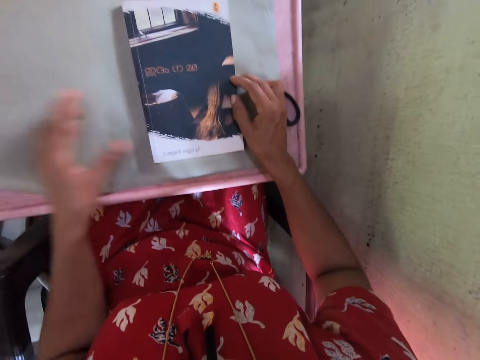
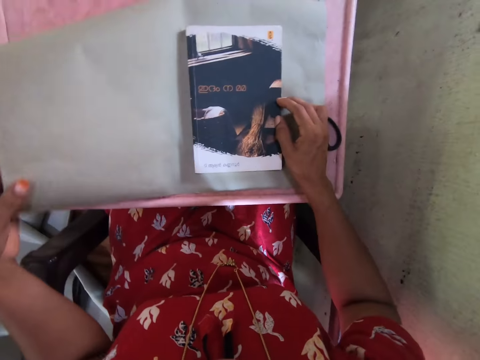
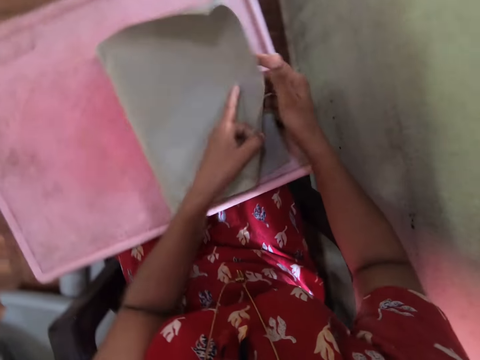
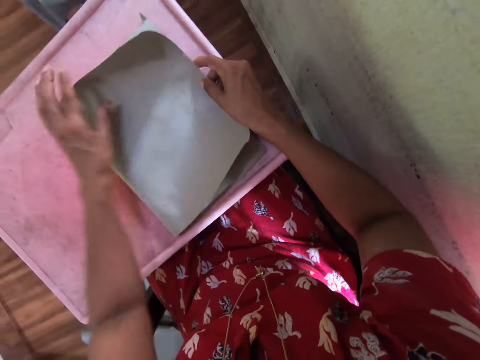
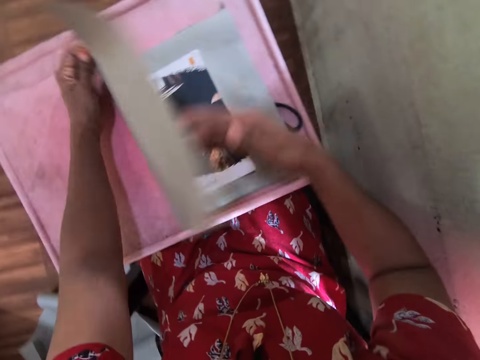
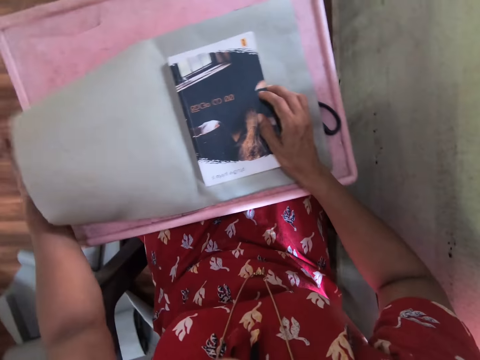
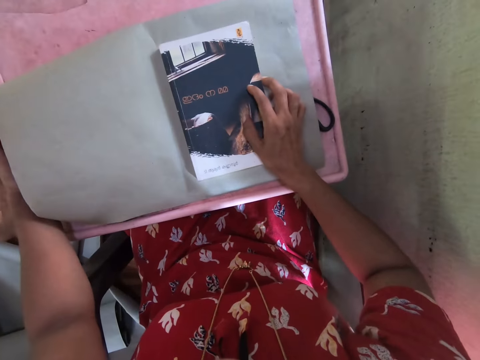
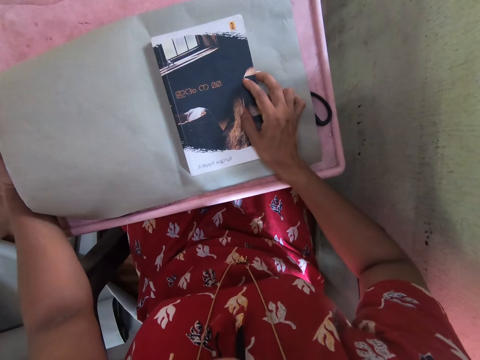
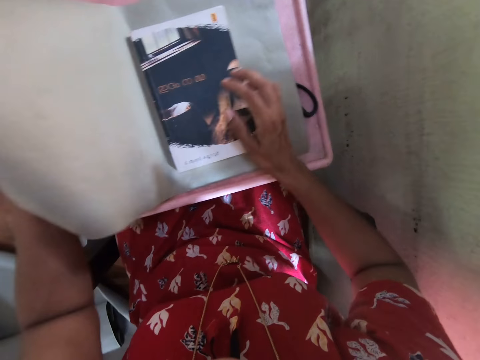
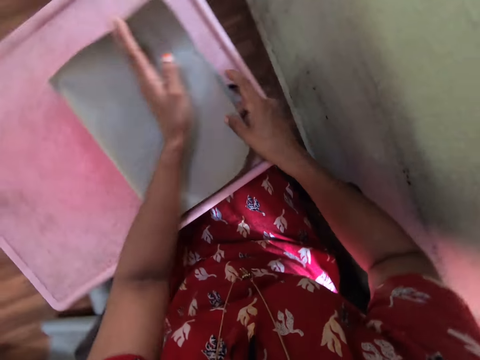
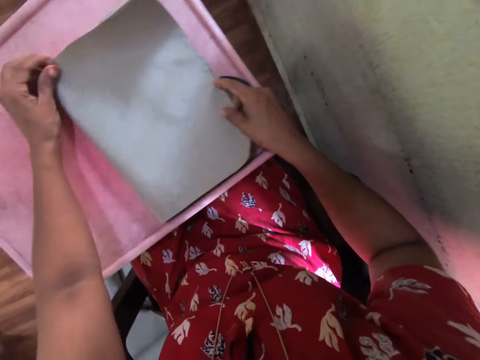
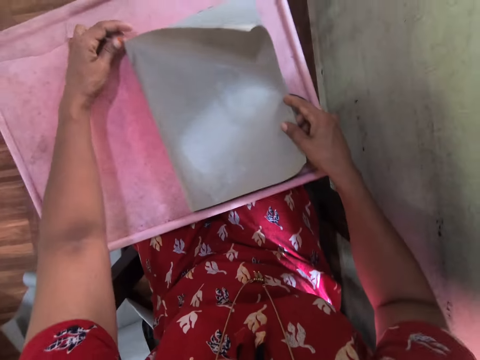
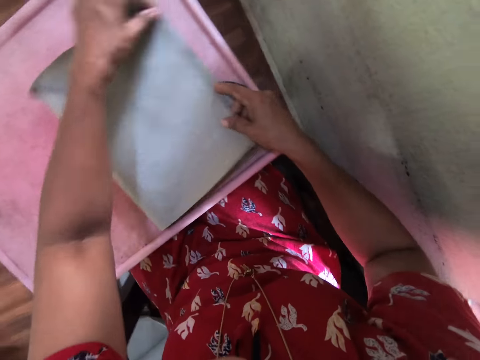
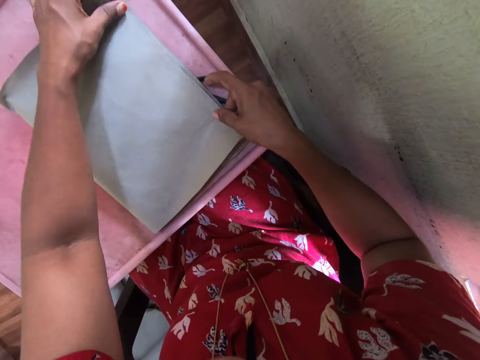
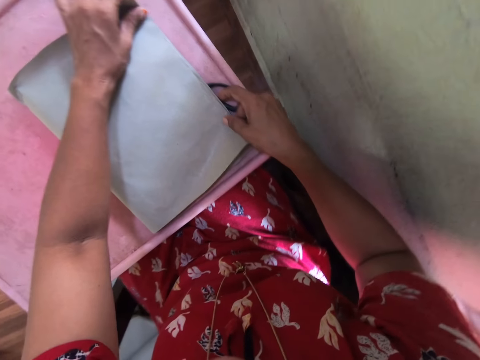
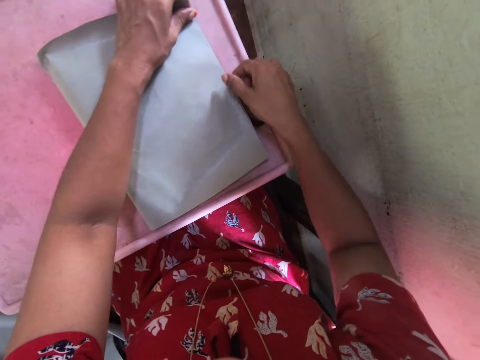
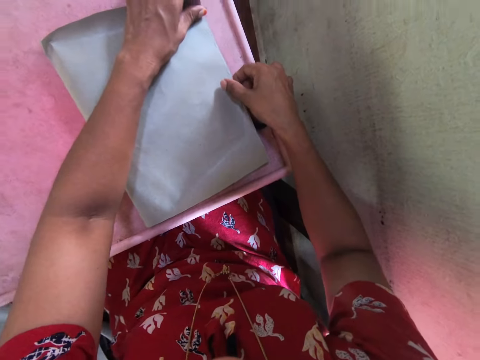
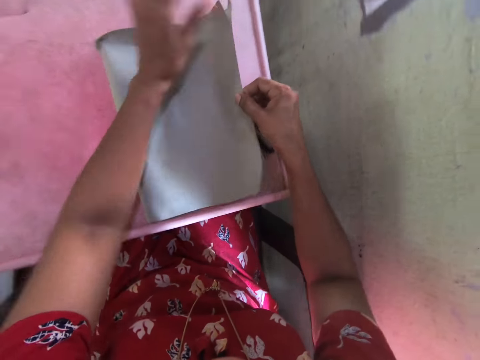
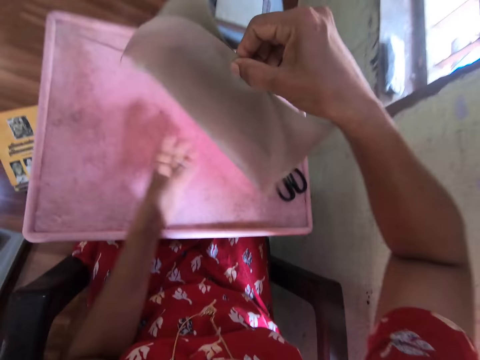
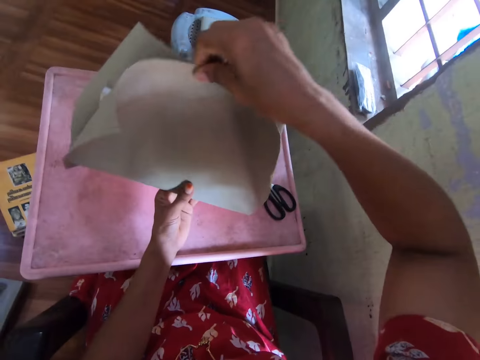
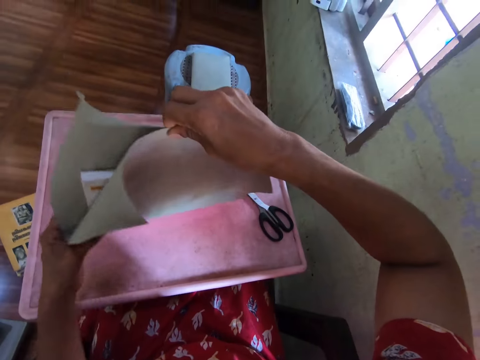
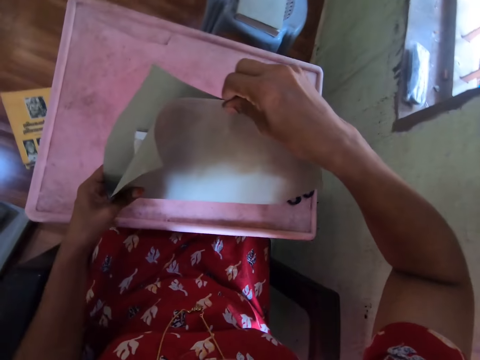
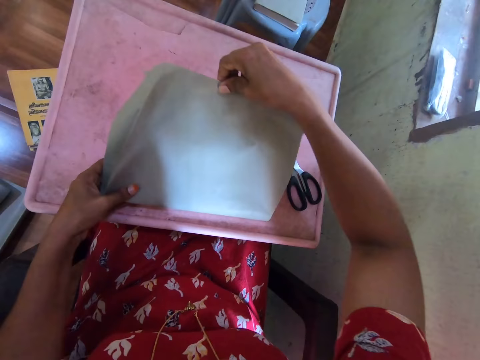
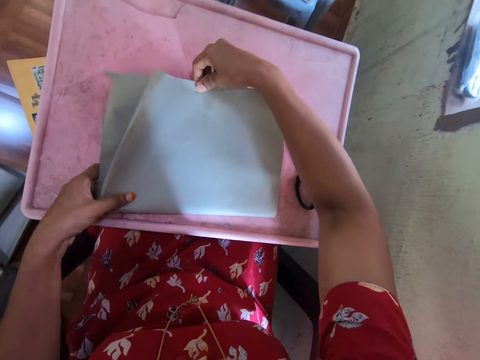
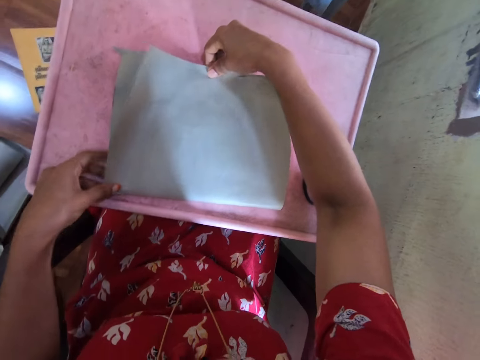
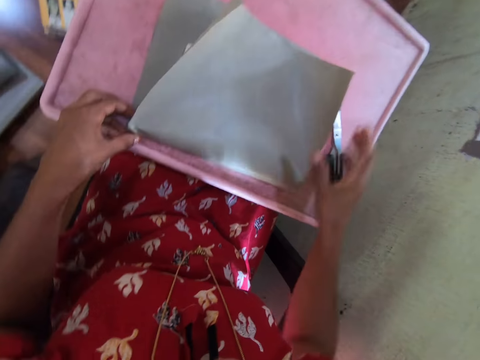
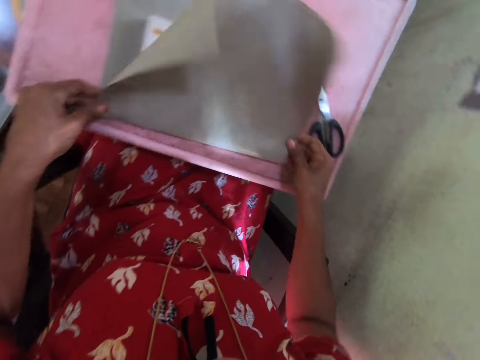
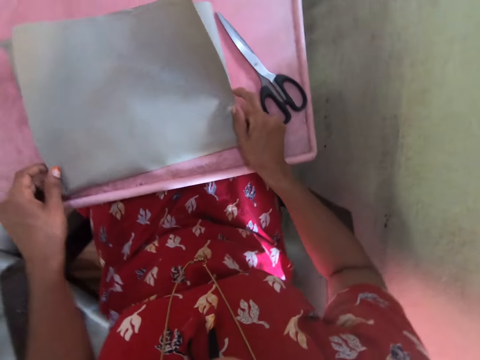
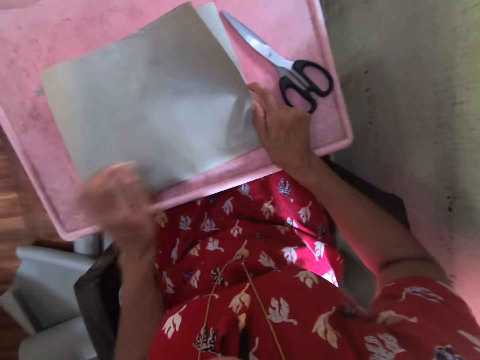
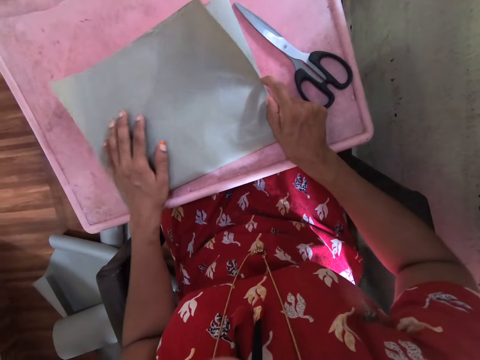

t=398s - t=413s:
The camera wearer covers the book on the table with the cardboard paper in her left hand. She folds the paper. She holds the cardboard paper on the table with both hands. She adjusts the cardboard paper on the table with both hands. She uncovers the book on the cardboard paper on the table with her right hand. She places her right hand on the cardboard paper on the table. She covers the book on the table with the cardboard paper in her left hand. She pushes the book. She holds the cardboard paper on the table with both hands. She folds the paper. She picks the book from the table with her right hand. She holds the book with both hands. She wraps the book on the table with the cardboard paper in both hands. She puts down the book.

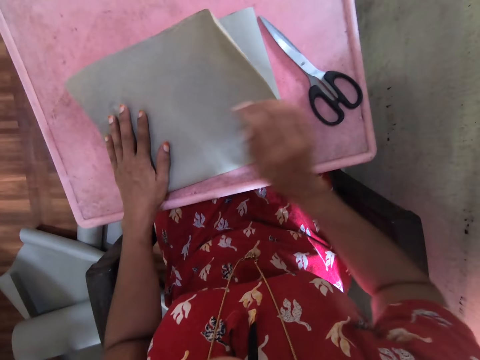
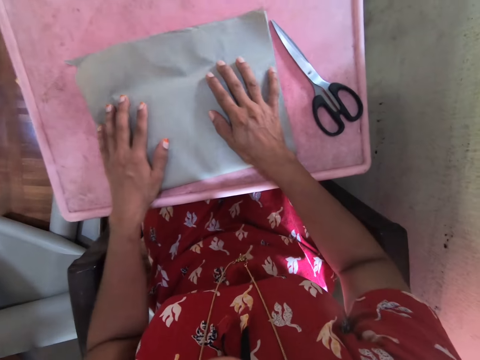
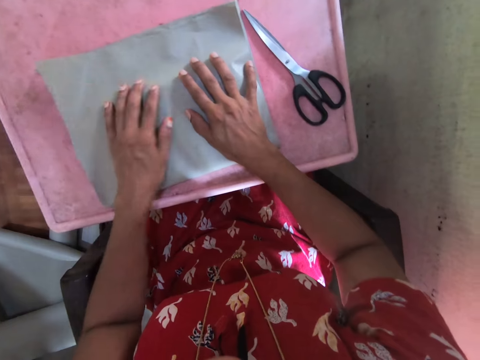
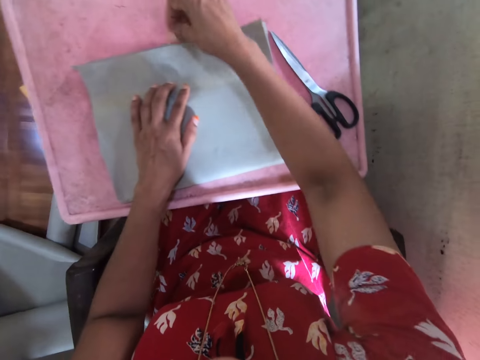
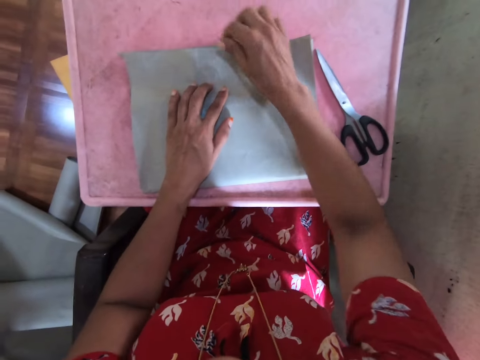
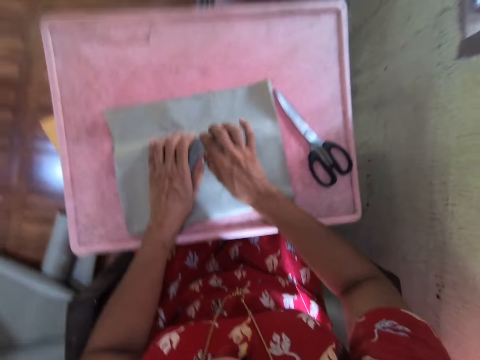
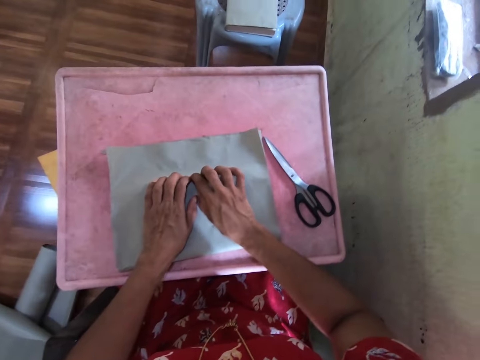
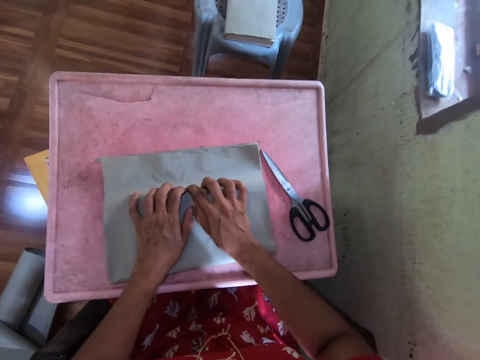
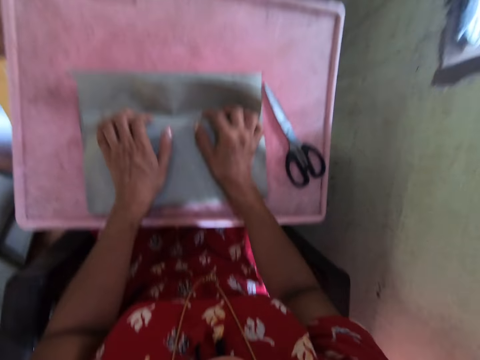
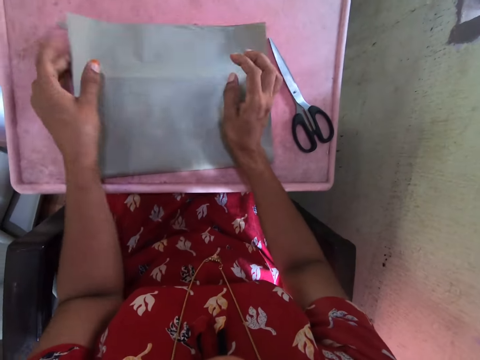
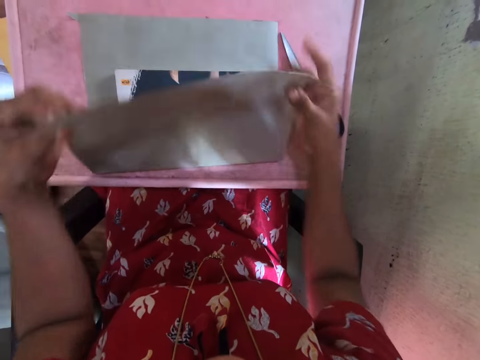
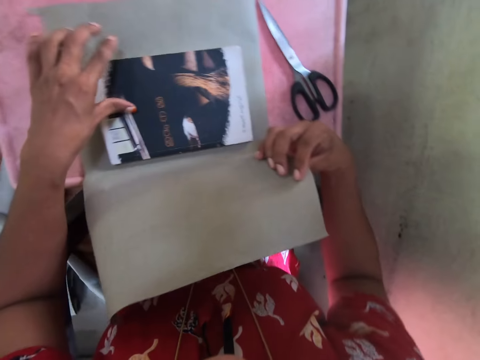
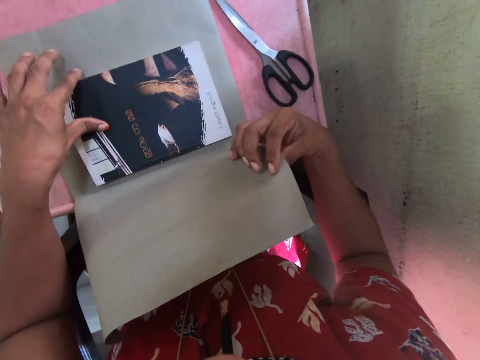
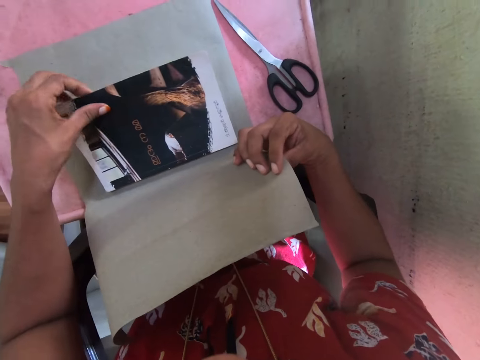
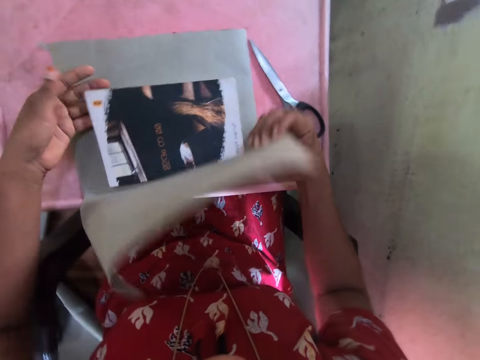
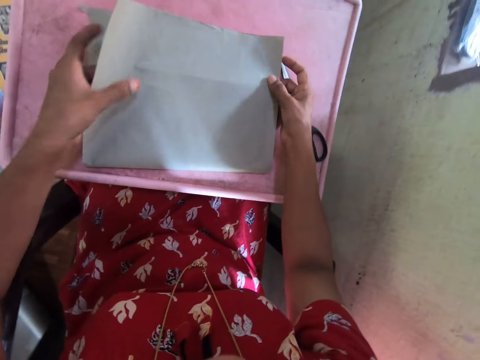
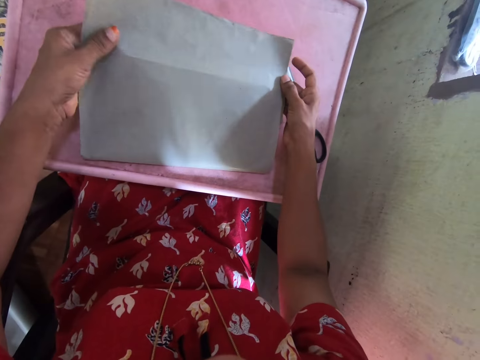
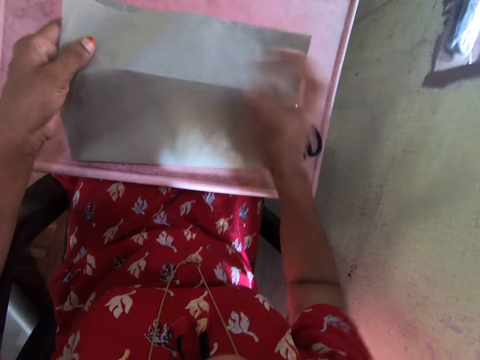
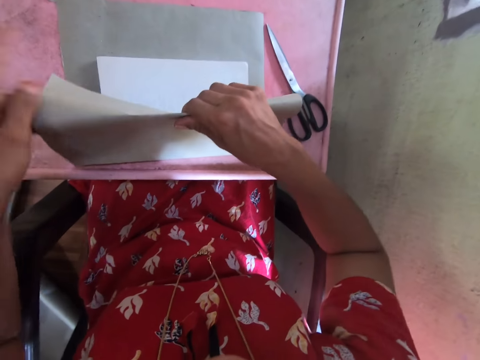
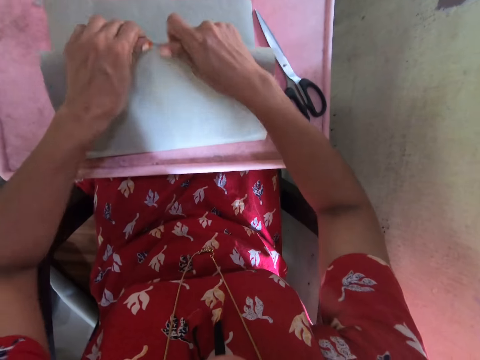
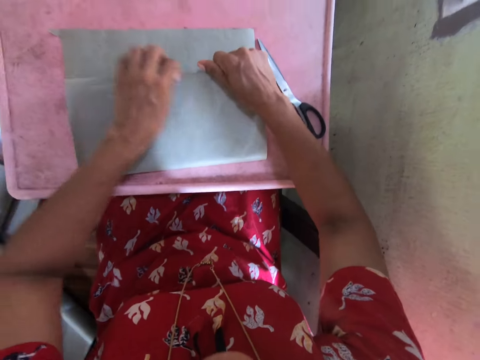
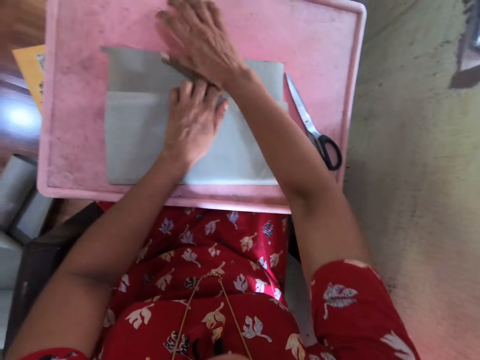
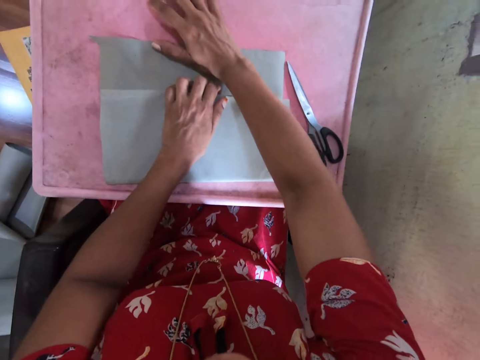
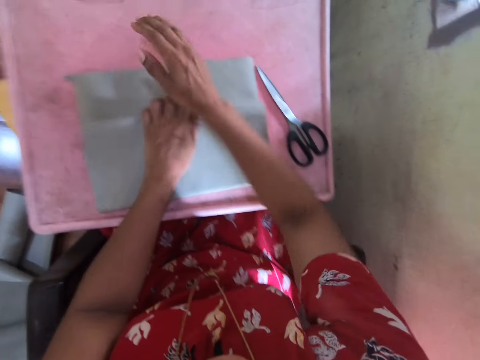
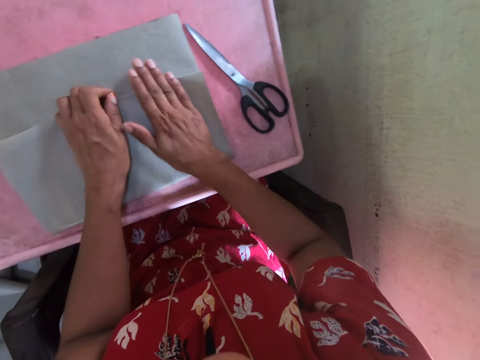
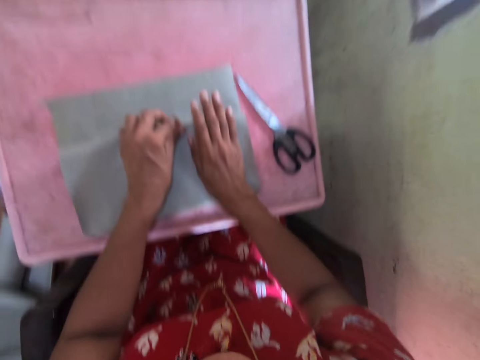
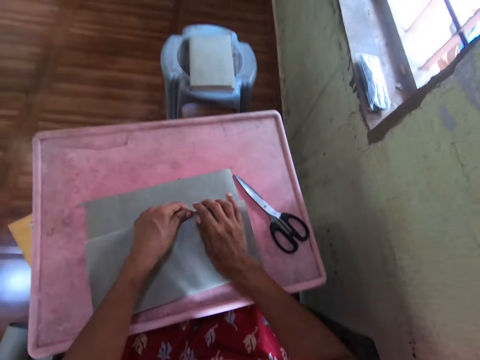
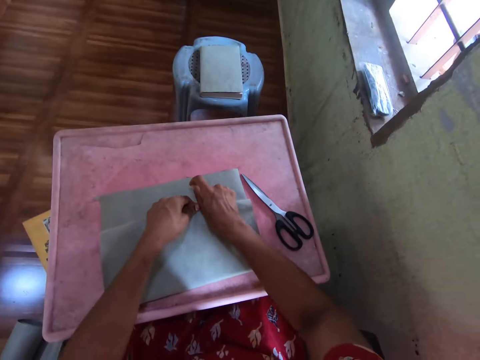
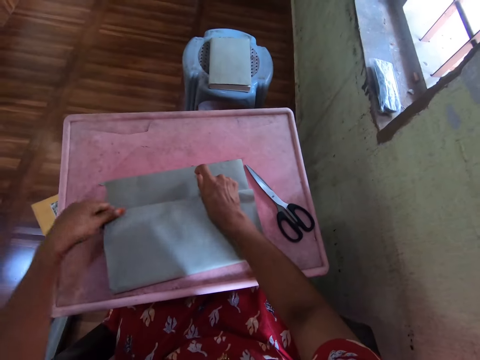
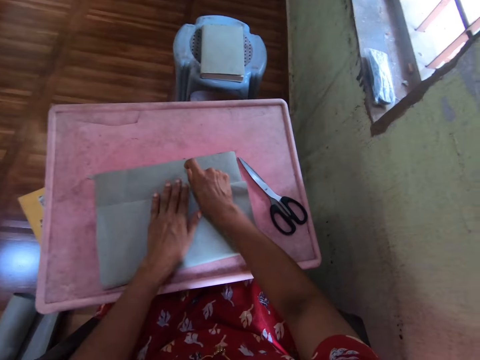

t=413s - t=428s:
The camera wearer straightens a paper with both hands. They lift the paper. They cover a book with the paper. They fold the paper.
